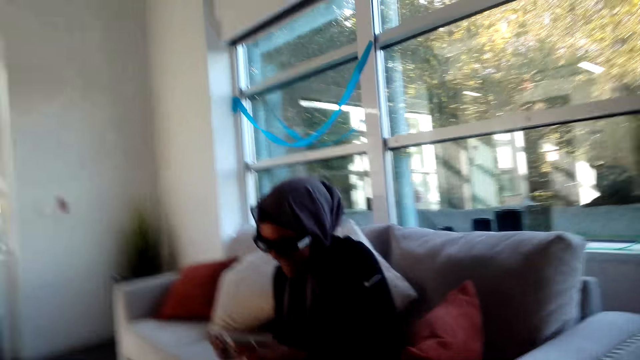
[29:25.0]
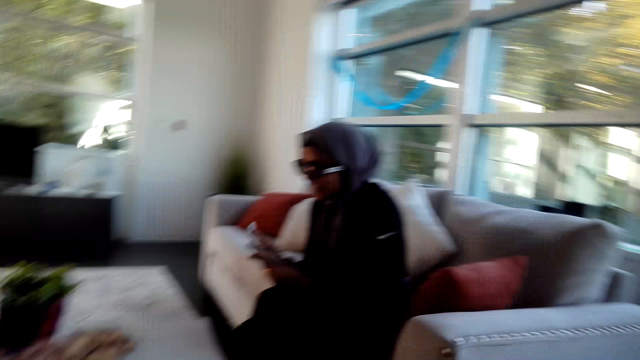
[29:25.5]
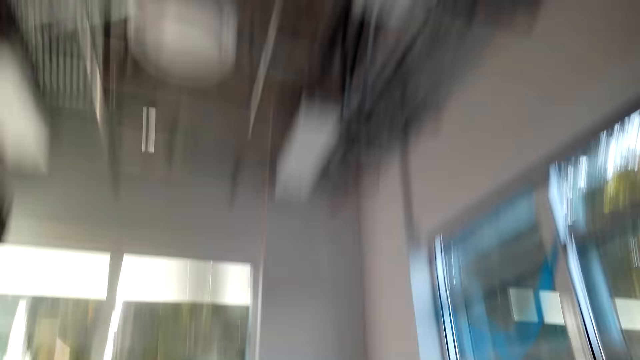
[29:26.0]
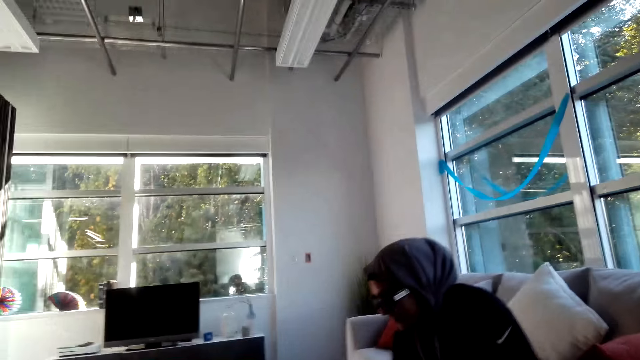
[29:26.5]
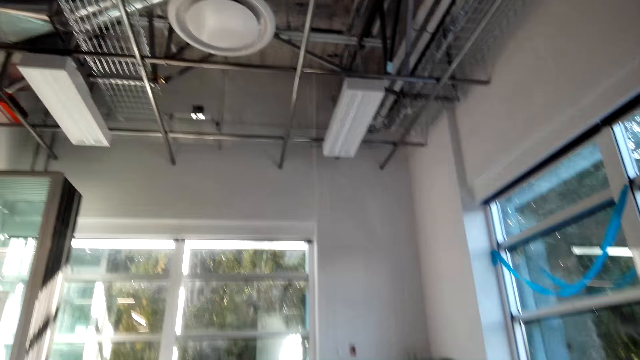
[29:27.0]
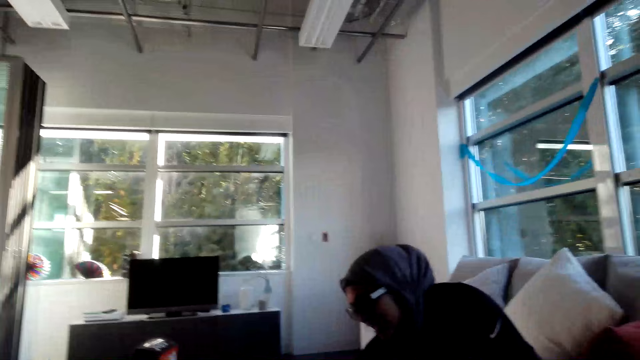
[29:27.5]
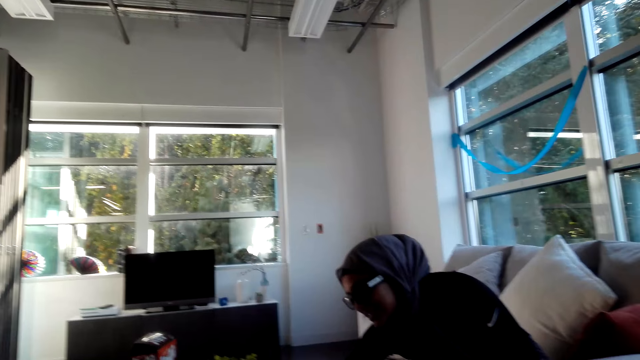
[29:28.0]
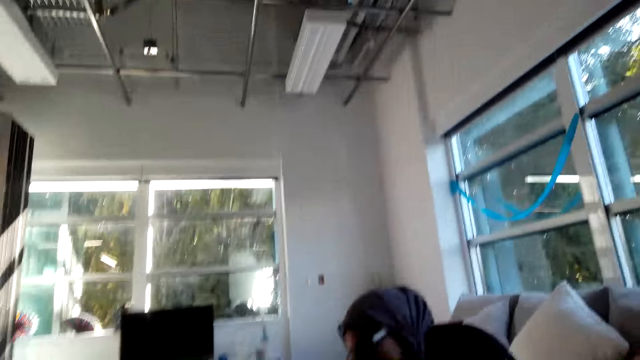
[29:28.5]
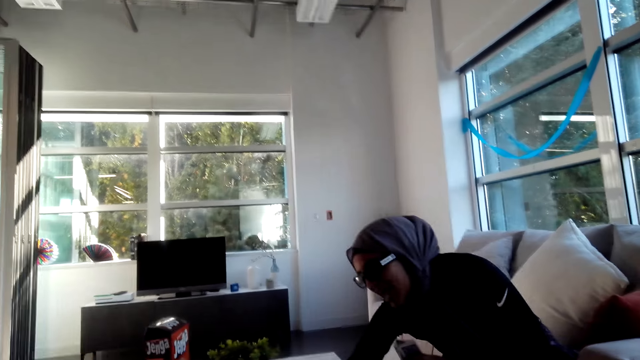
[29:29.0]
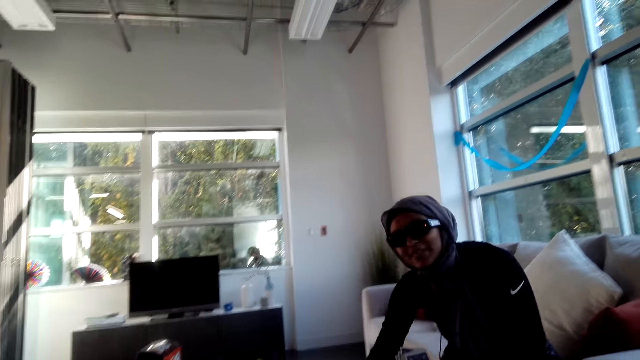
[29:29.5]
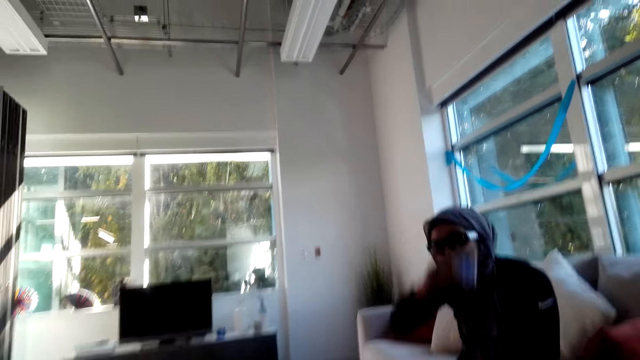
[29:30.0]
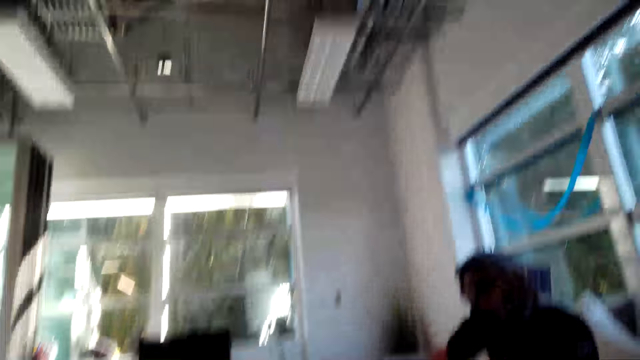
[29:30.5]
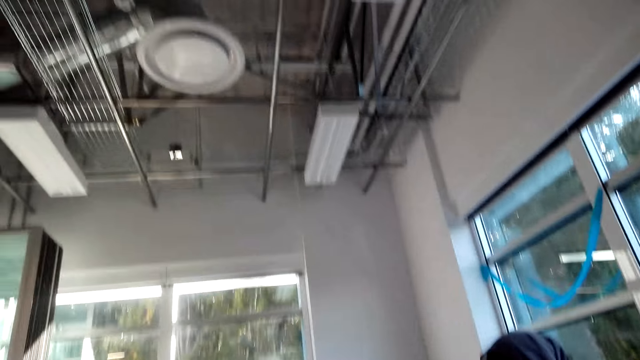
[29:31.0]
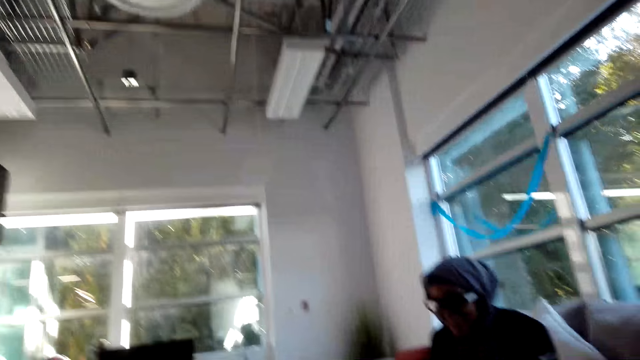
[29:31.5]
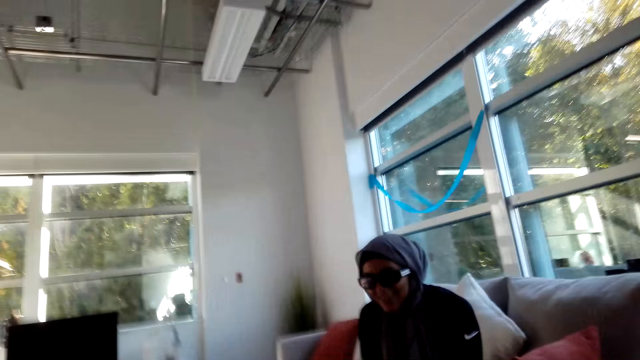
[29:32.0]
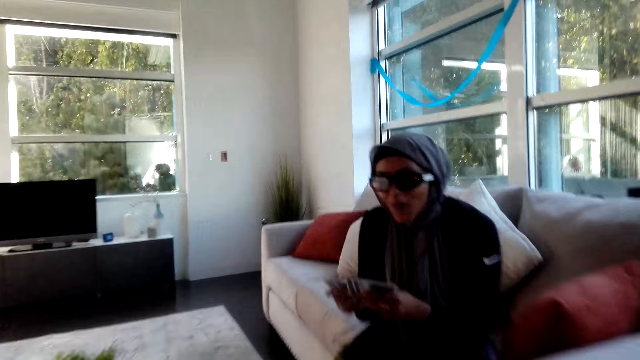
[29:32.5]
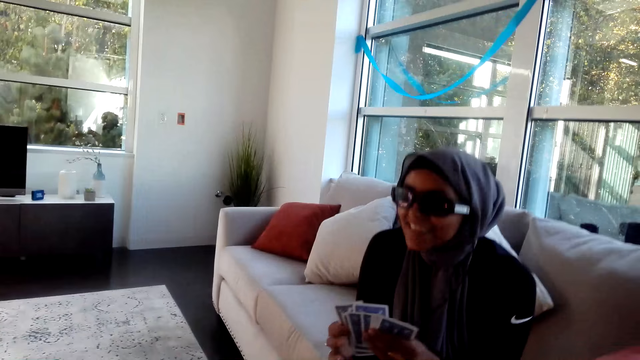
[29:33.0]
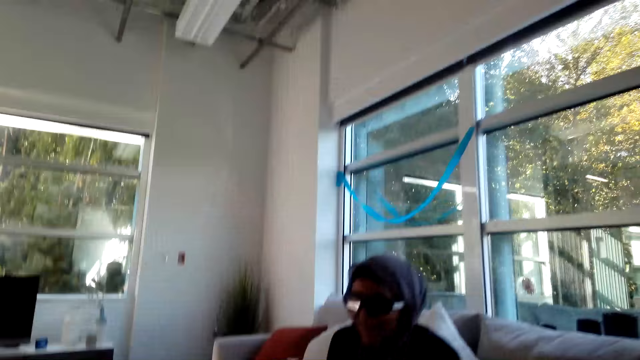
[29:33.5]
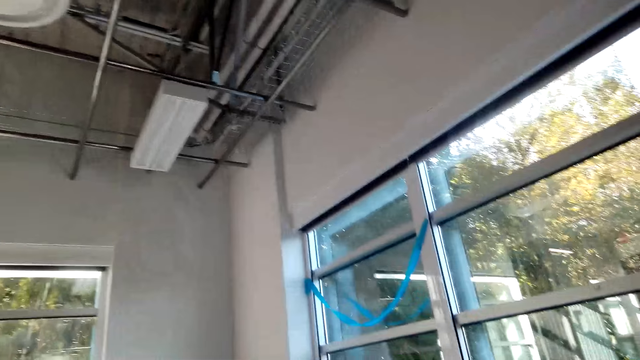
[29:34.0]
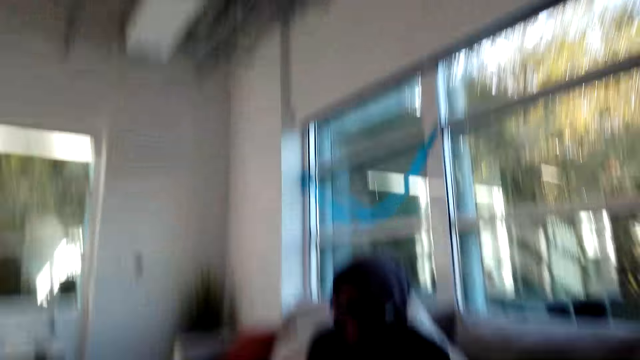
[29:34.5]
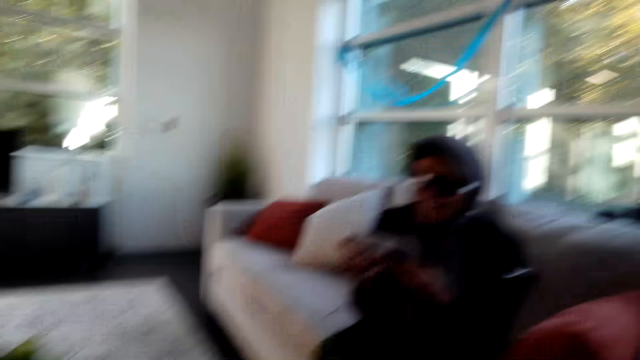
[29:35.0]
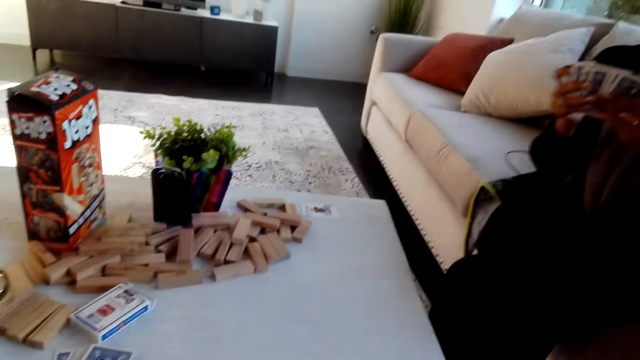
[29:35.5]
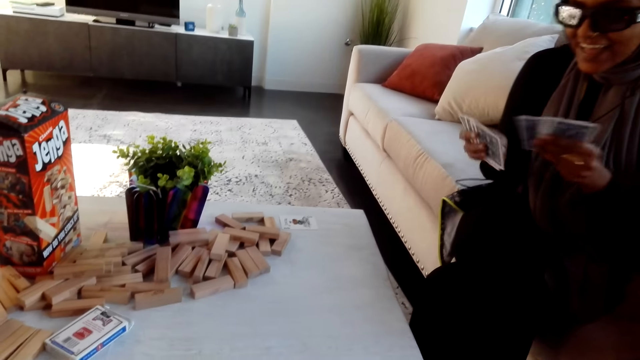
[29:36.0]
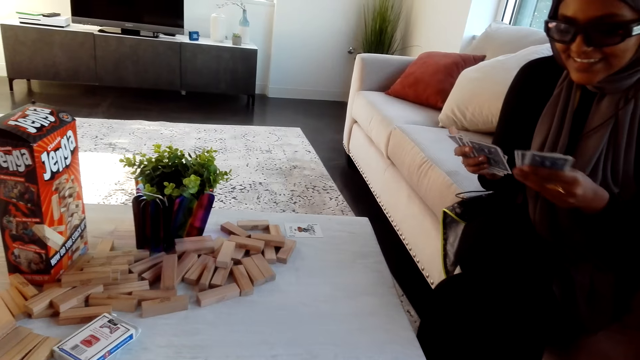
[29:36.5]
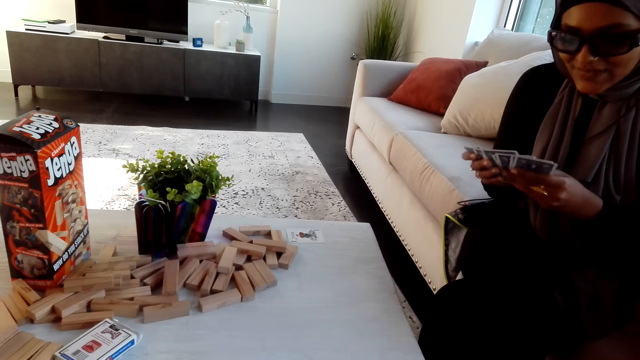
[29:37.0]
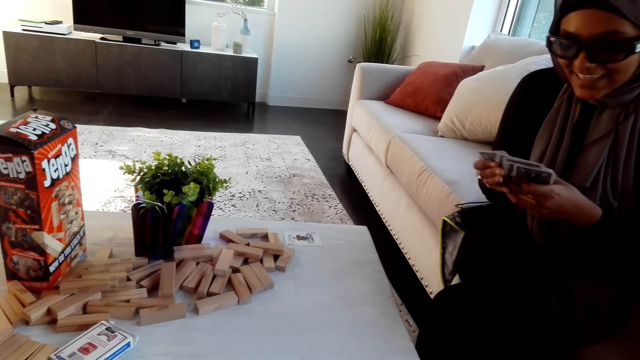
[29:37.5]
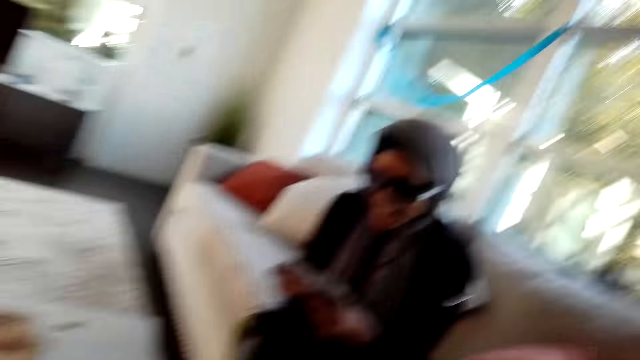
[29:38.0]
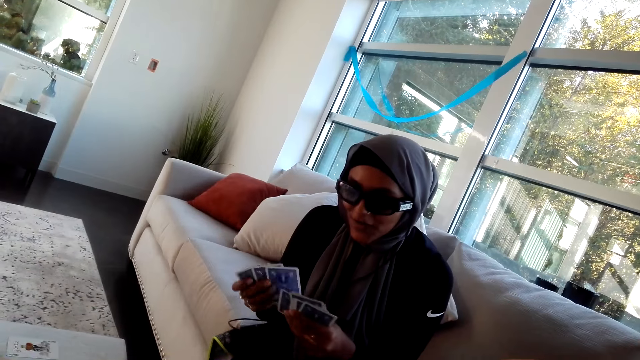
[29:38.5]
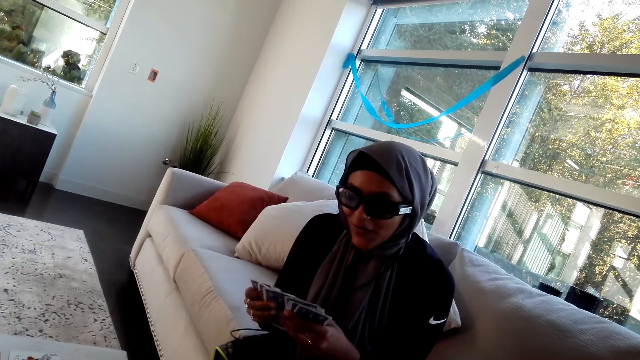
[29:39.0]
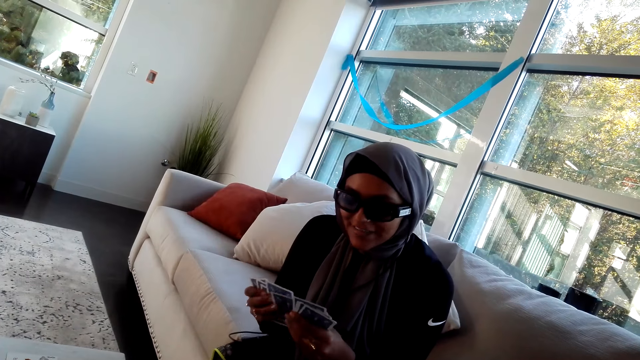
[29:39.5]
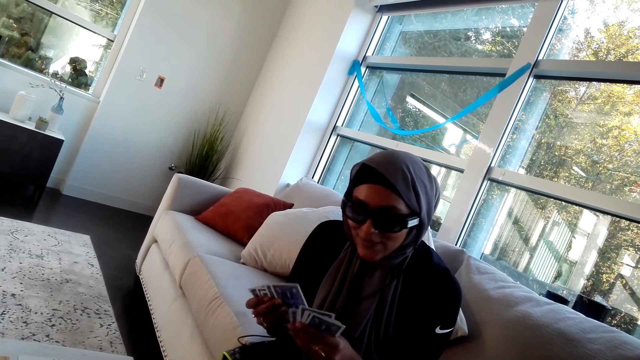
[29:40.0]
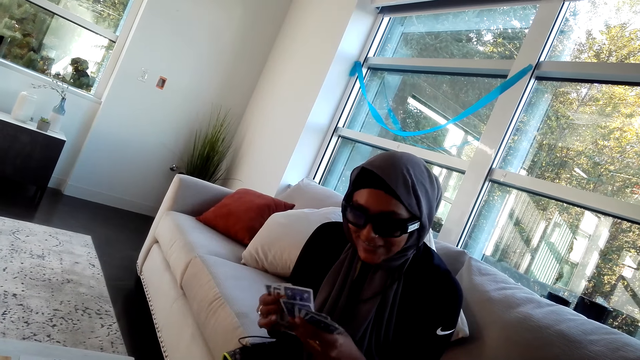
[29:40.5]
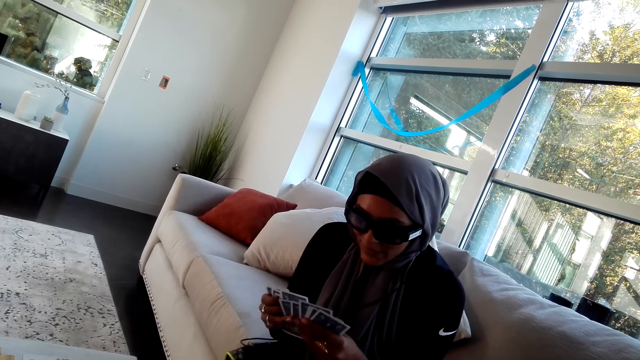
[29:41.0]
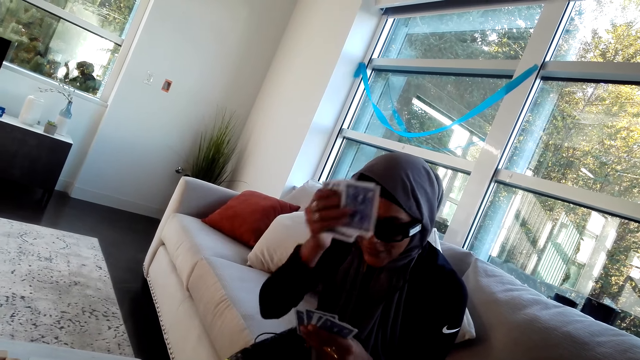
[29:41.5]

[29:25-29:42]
The camera wearer talks to the person. The person talks to the camera wearer. The camera wearer talks to the person. The person talks to the camera wearer.

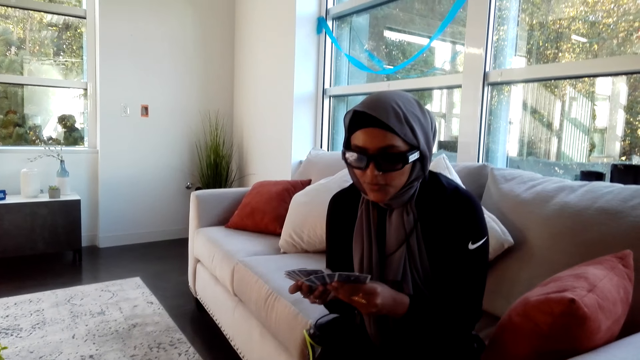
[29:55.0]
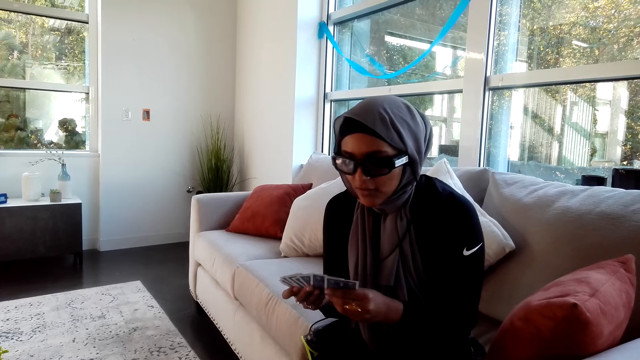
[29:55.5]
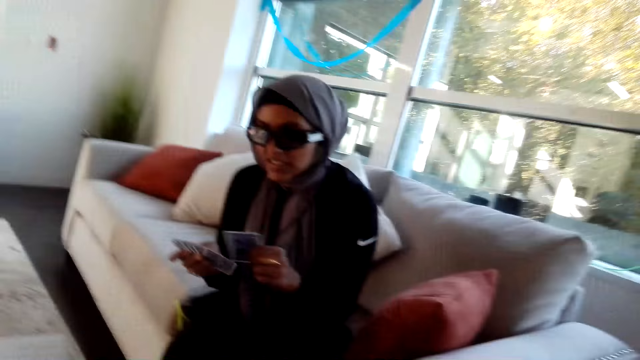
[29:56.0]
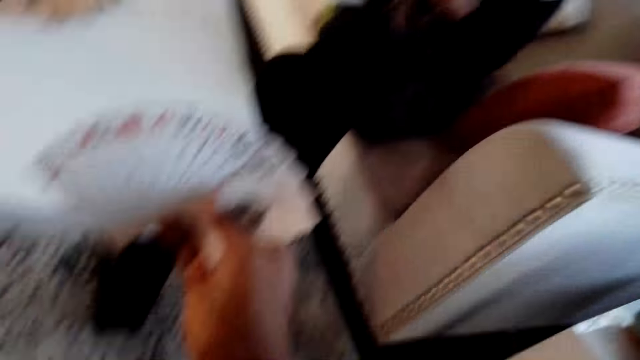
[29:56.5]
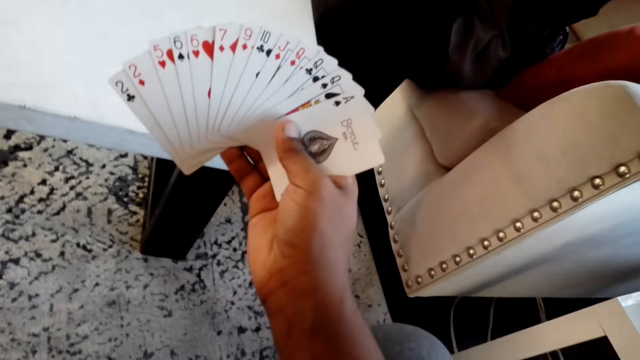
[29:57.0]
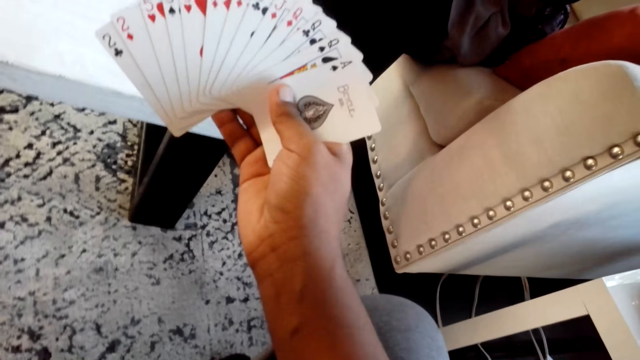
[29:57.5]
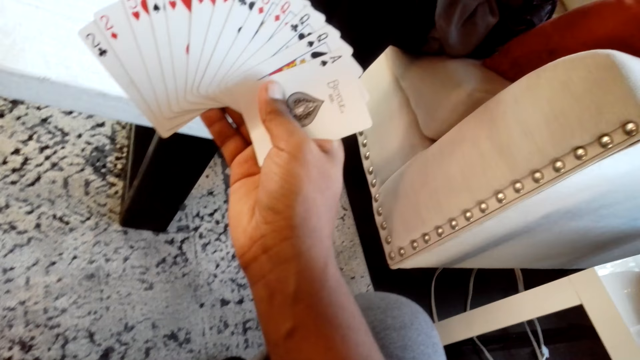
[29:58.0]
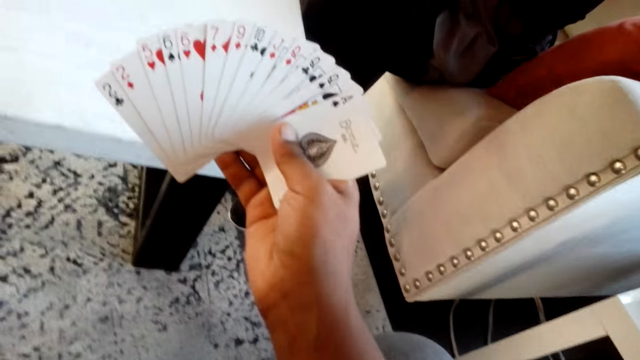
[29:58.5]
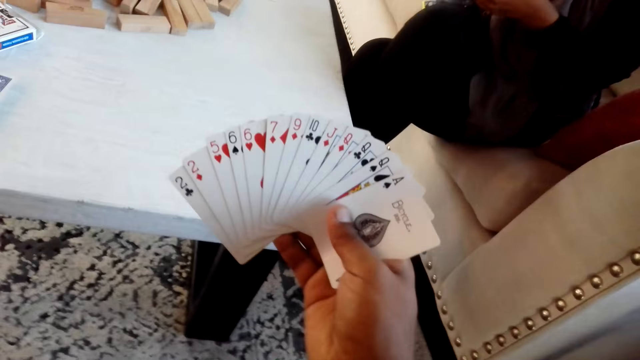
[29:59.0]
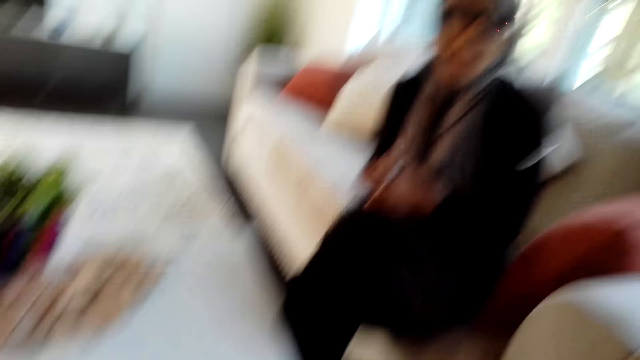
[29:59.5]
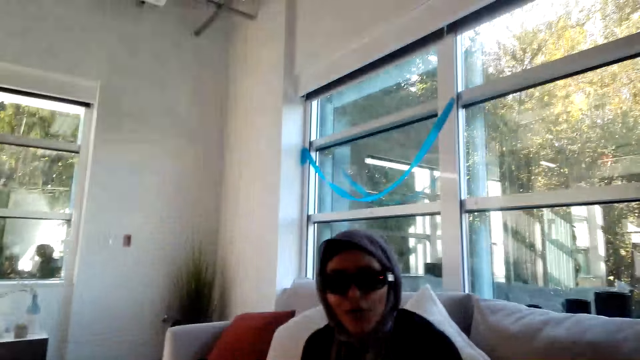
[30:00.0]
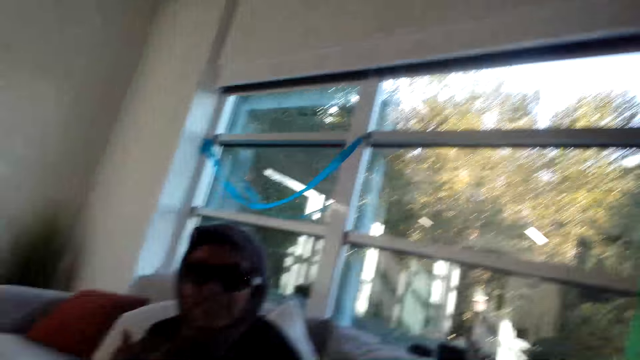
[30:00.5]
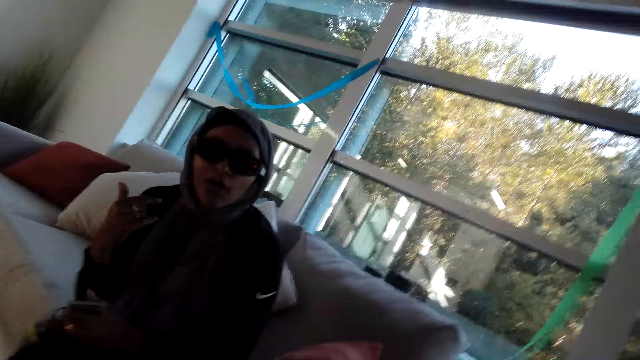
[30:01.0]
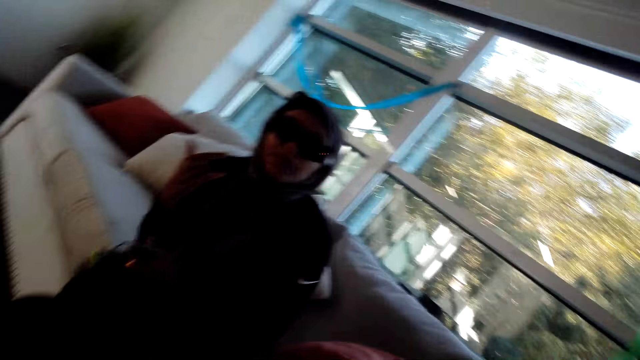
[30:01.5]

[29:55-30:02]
The camera wearer holds the cards.
